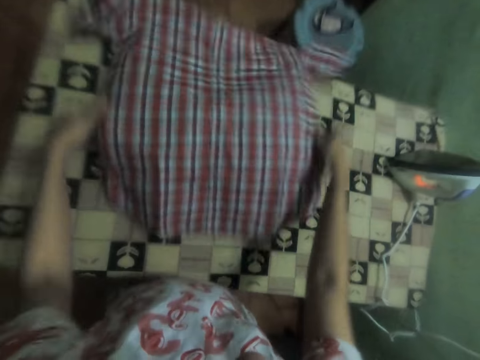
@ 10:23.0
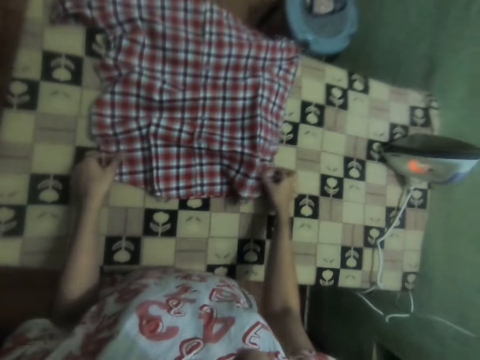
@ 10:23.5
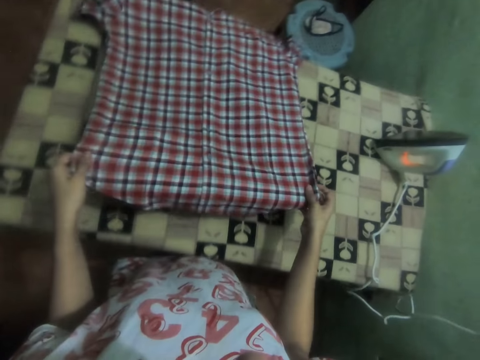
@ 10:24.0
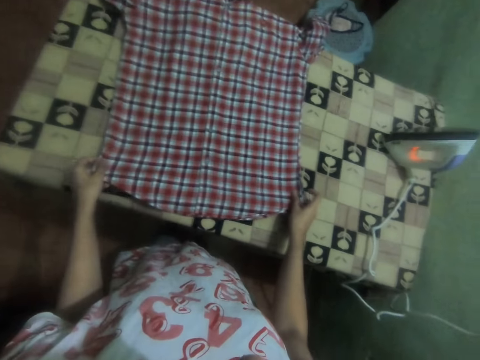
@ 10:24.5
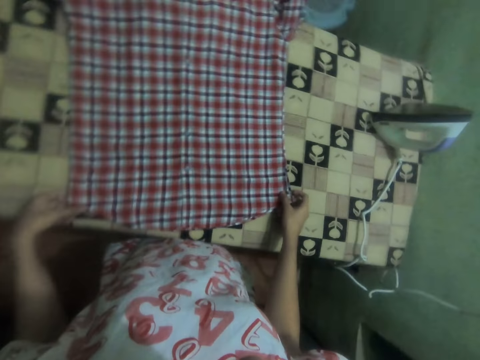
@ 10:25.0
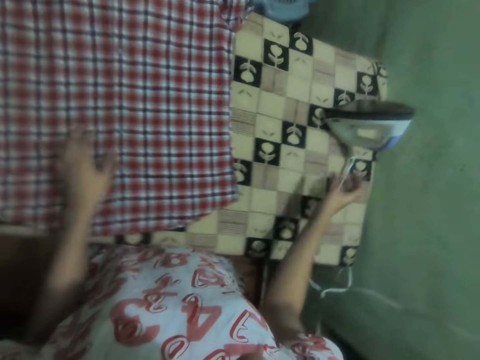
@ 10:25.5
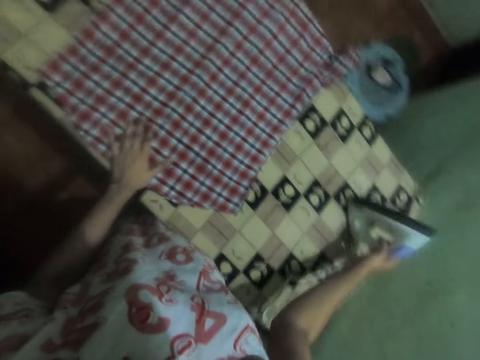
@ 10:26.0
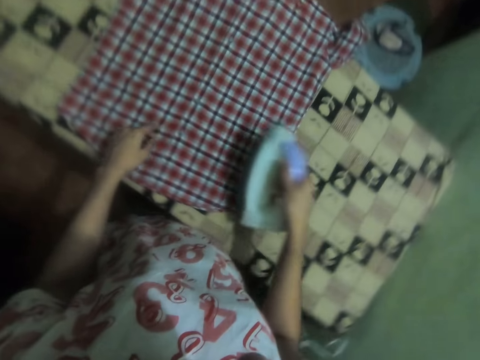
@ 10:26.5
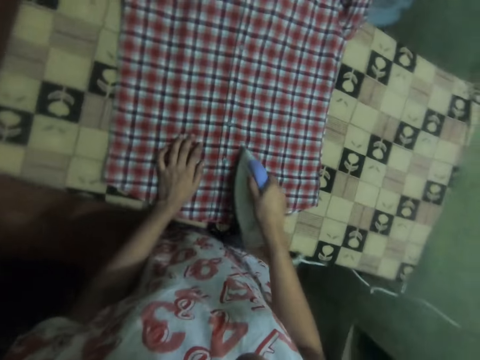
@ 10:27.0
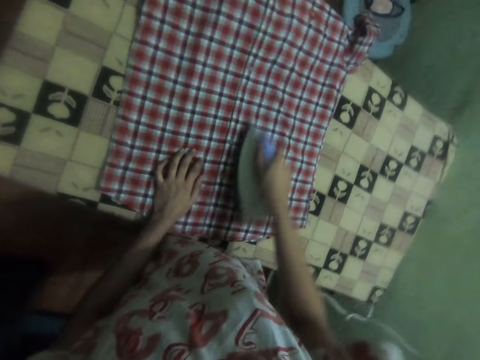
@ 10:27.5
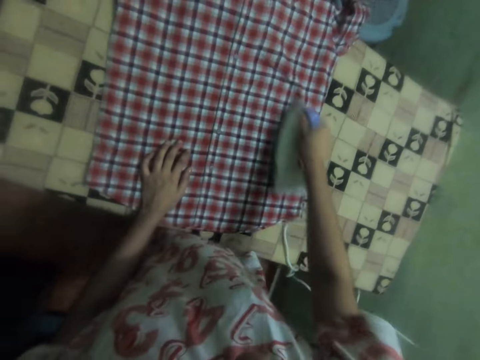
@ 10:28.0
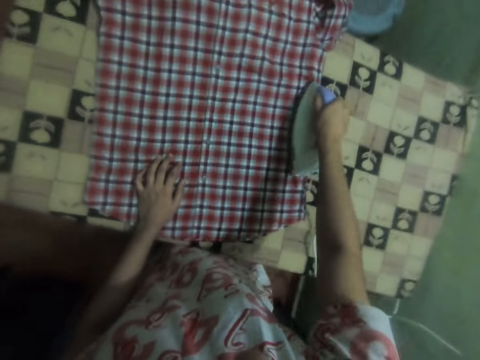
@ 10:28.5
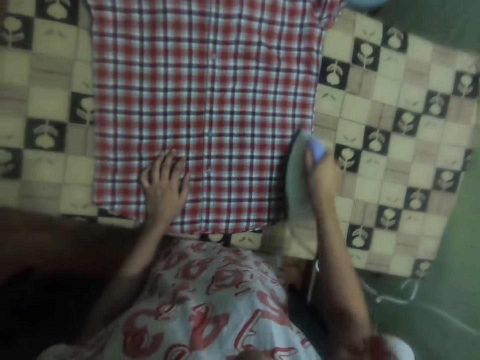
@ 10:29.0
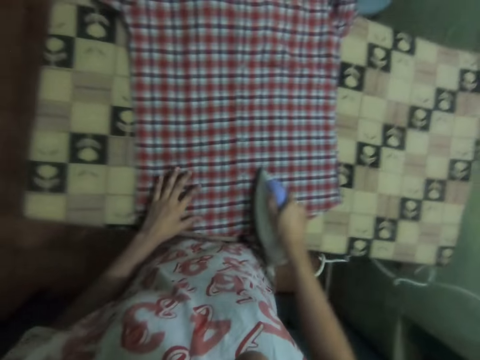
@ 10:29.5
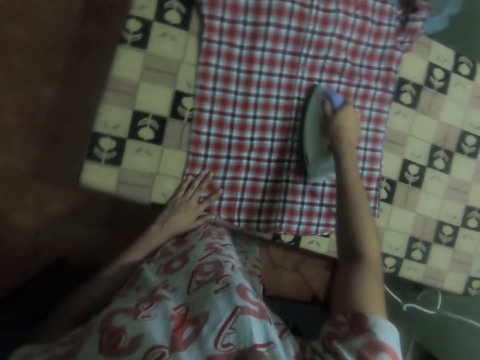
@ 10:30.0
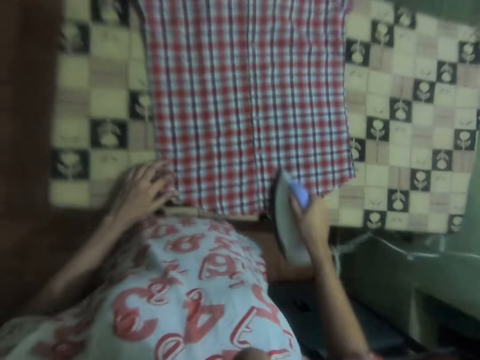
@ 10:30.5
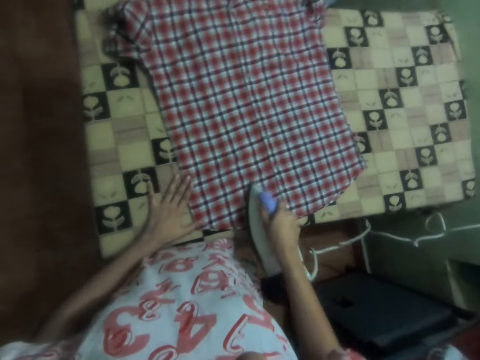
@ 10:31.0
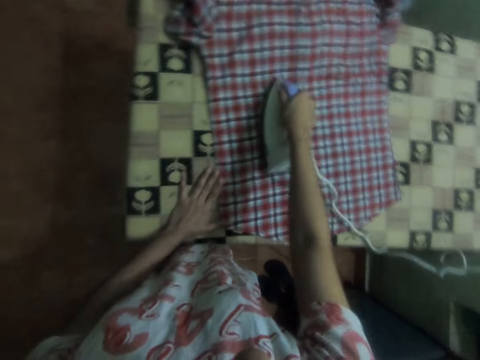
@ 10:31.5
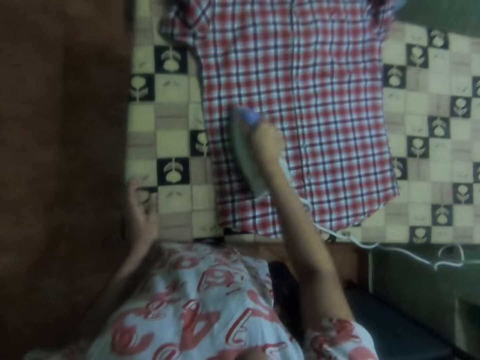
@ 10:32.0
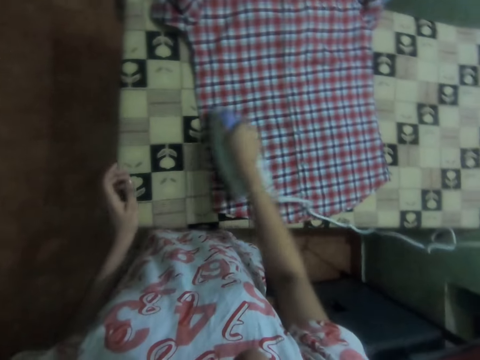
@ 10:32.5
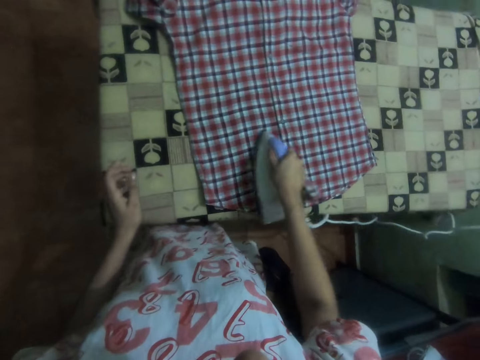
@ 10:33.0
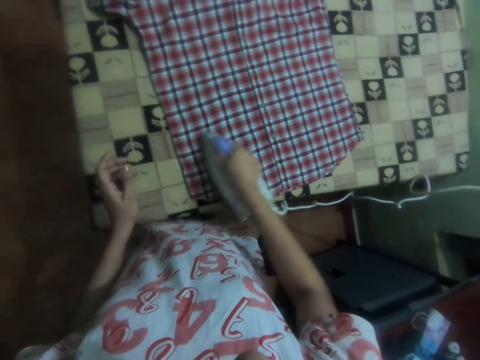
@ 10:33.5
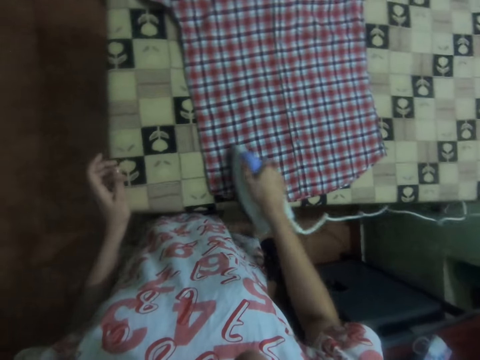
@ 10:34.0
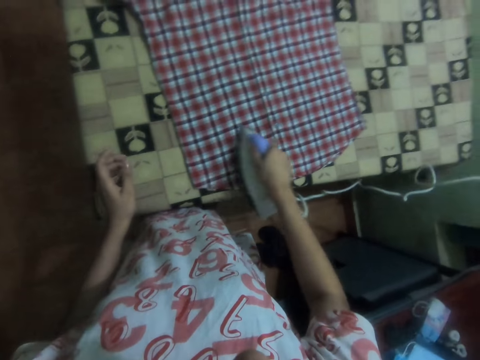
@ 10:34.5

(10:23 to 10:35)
The camera wearer picks up an iron box. They iron a shirt with the iron box.

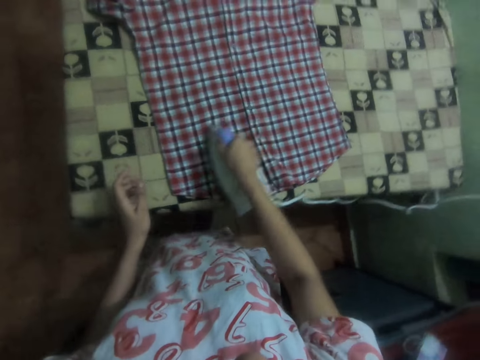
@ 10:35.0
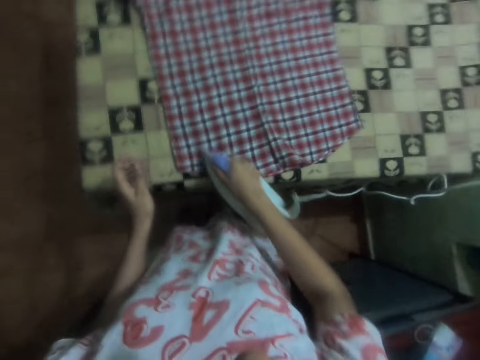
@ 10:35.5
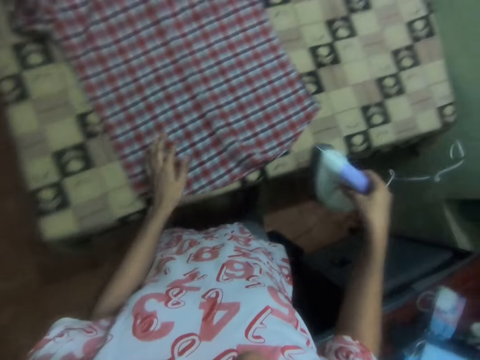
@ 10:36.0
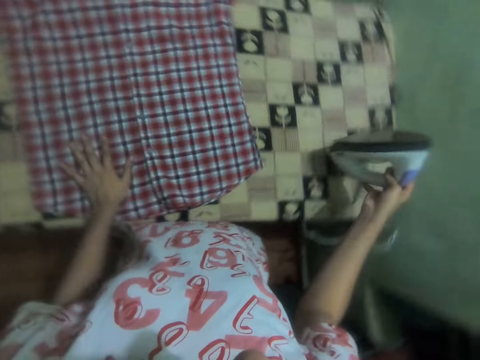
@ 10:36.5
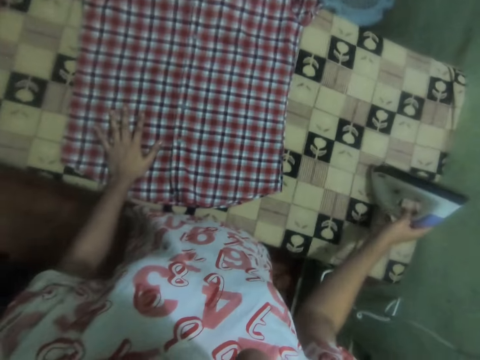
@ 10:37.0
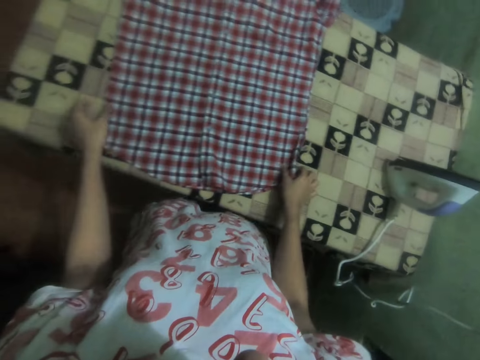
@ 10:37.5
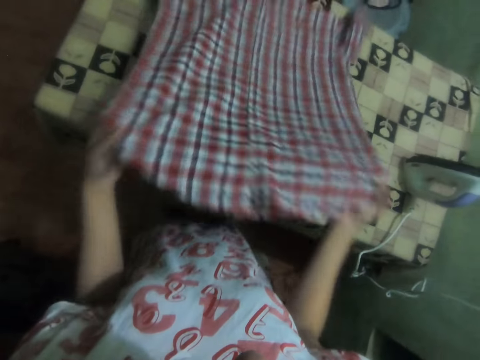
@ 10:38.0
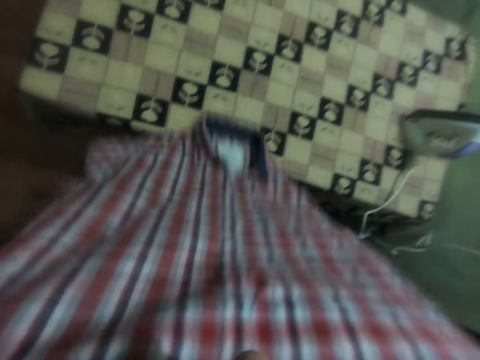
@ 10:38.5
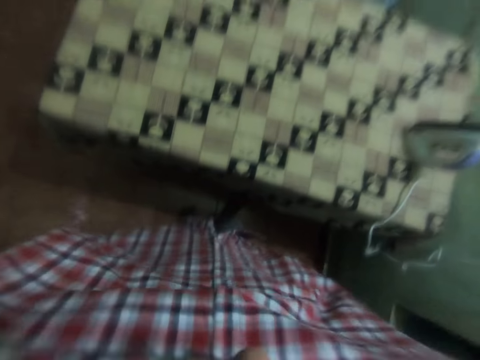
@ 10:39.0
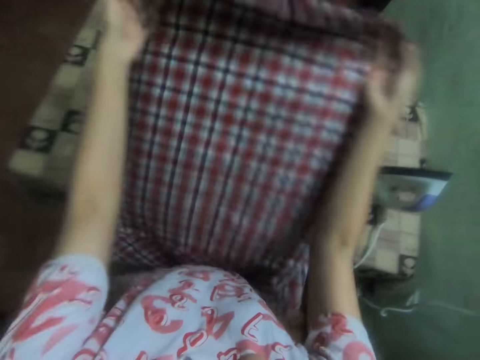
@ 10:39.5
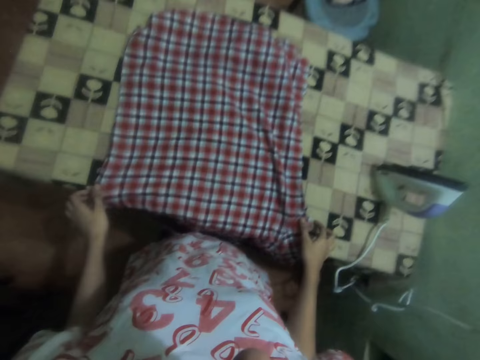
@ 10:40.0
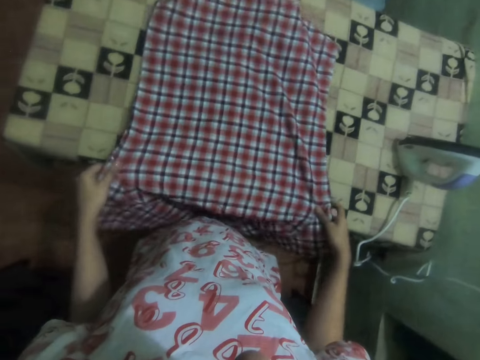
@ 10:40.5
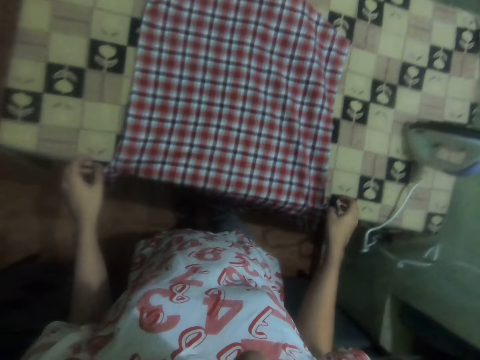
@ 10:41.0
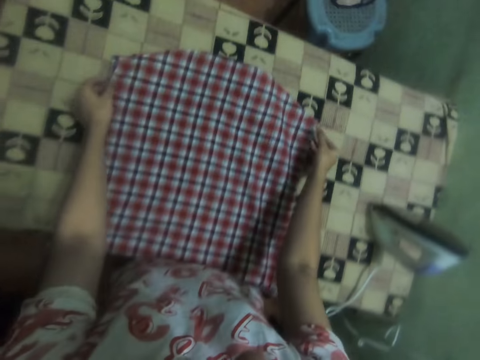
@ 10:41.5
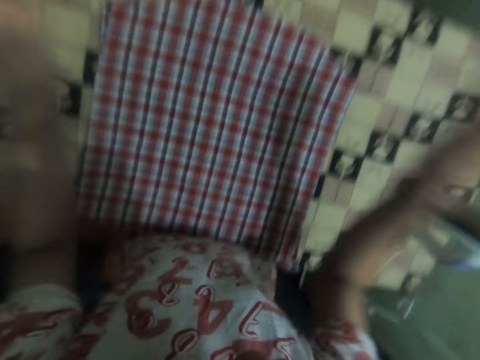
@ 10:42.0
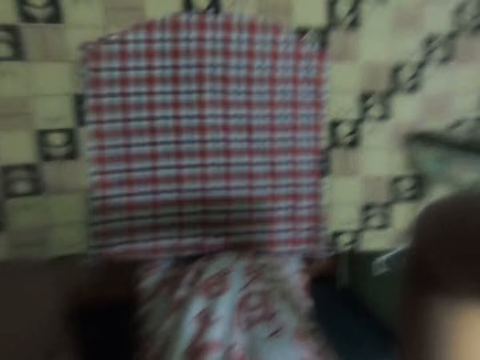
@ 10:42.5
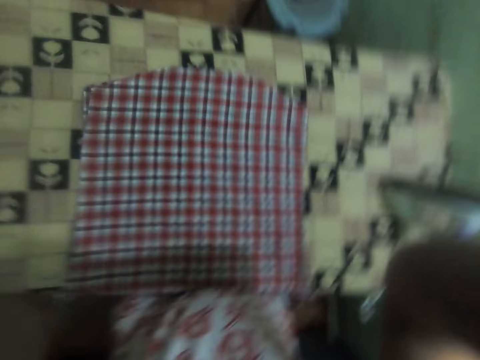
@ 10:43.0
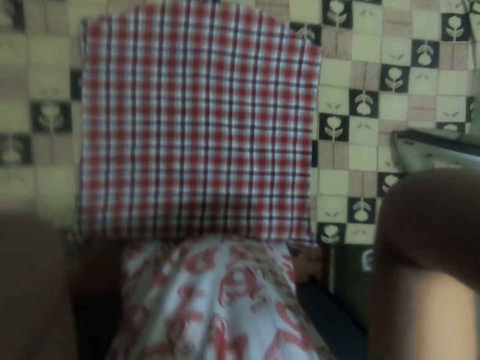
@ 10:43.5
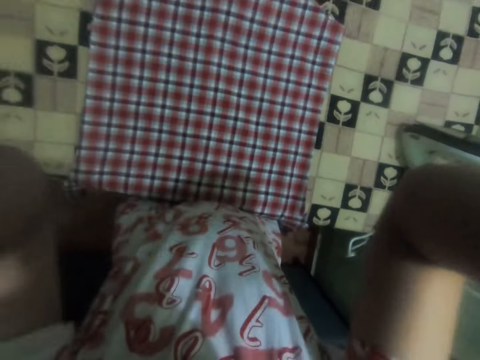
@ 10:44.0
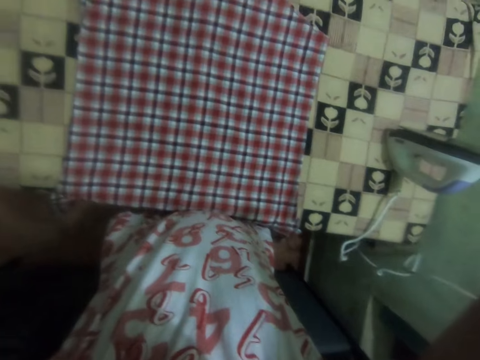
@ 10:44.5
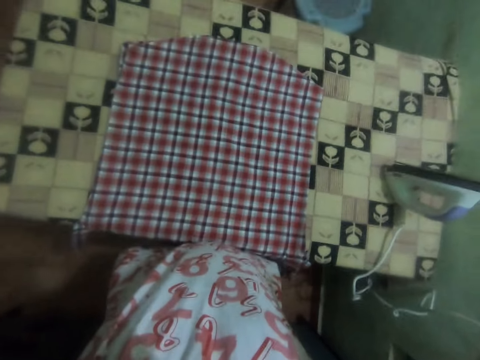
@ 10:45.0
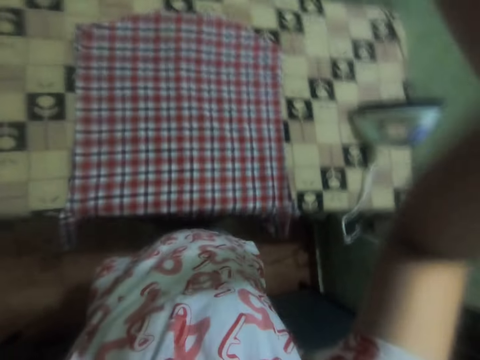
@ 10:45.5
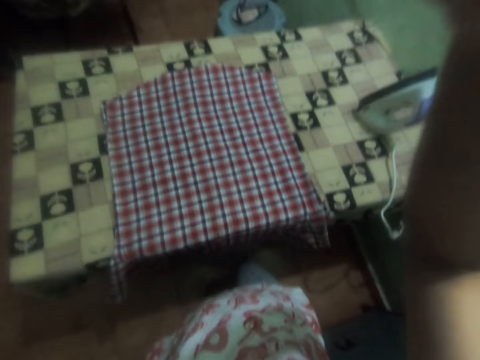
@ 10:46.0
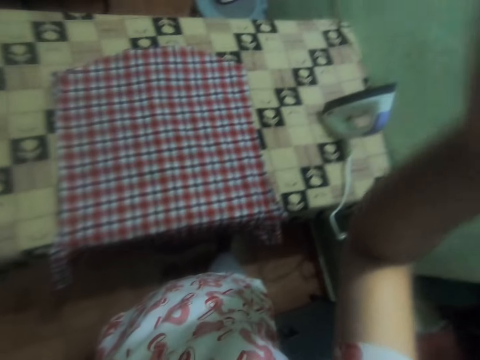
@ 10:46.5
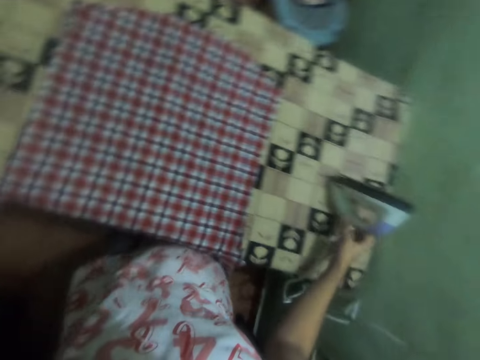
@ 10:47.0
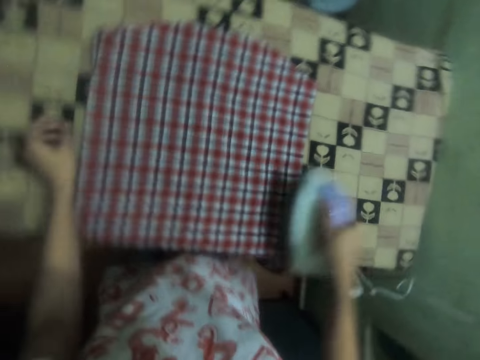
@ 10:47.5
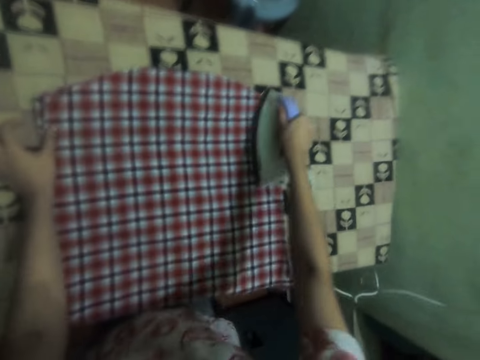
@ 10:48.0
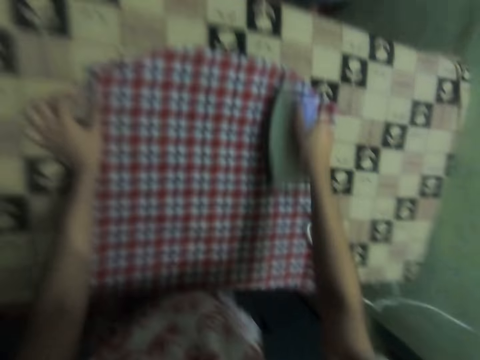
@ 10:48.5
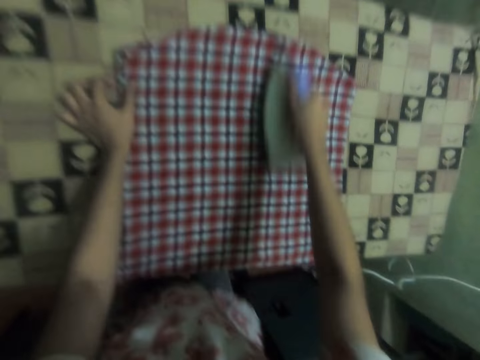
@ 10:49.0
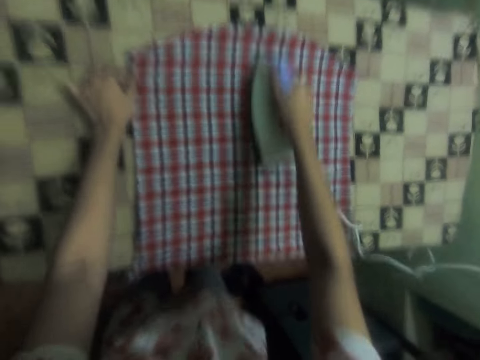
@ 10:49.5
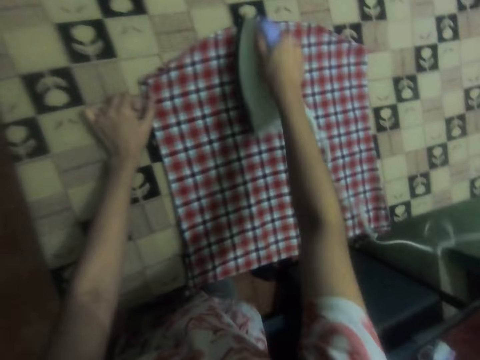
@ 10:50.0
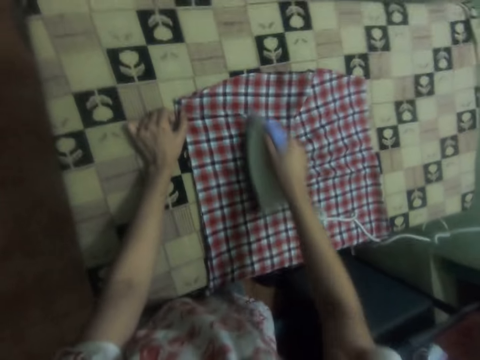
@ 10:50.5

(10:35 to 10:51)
The camera wearer puts the iron box on the ironing table. They turn the shirt on the ironing table. They move the cloth on the table. They adjust the shirt. They adjust the camera on the head. They pick up the iron box and iron the shirt with the iron box.
